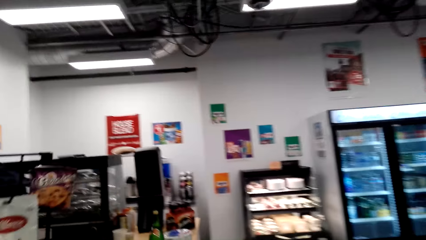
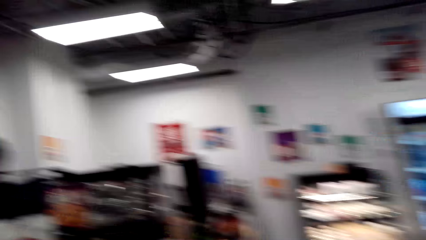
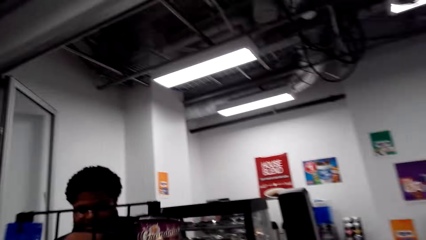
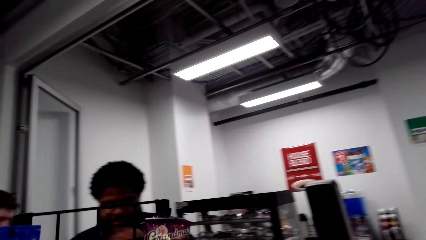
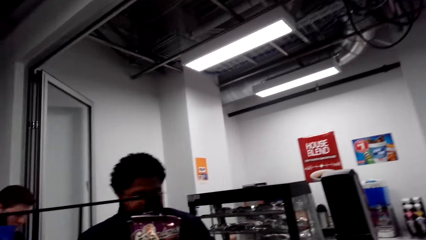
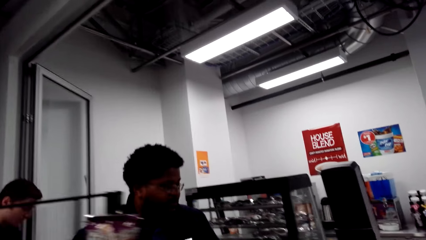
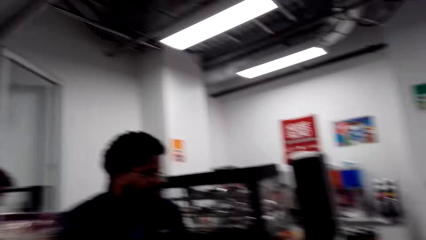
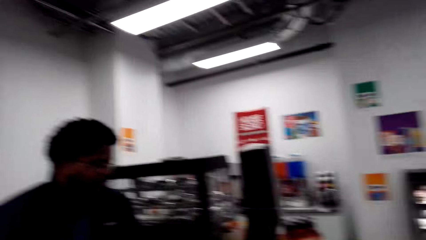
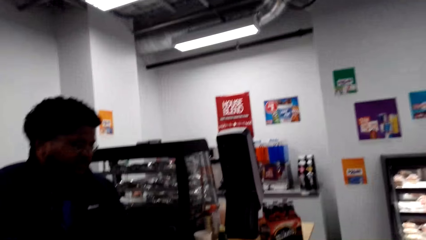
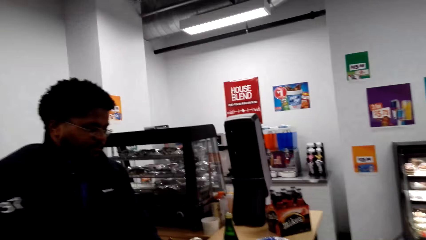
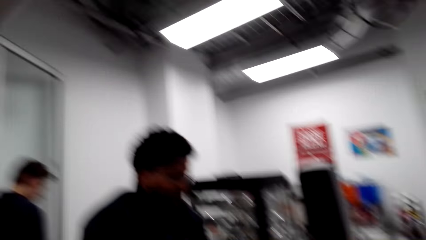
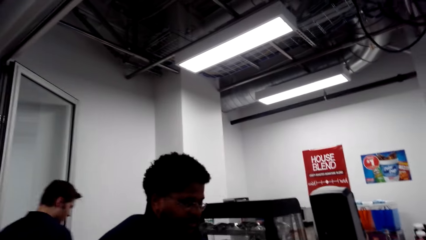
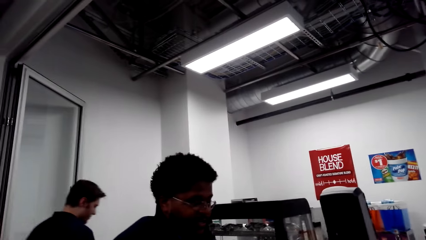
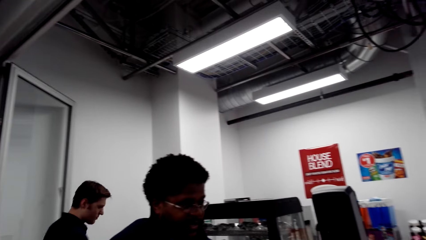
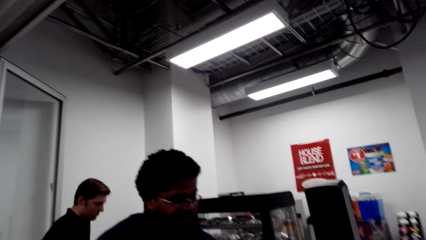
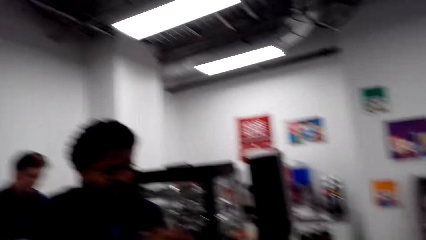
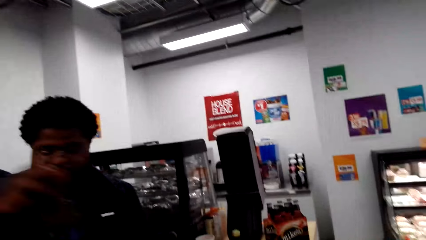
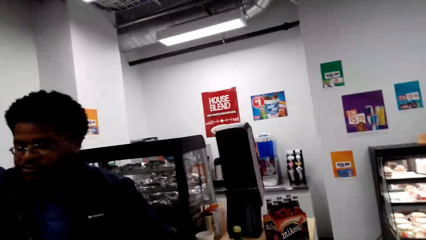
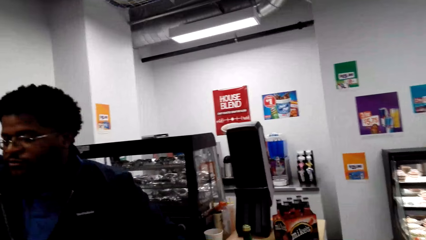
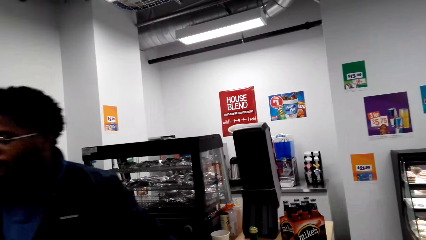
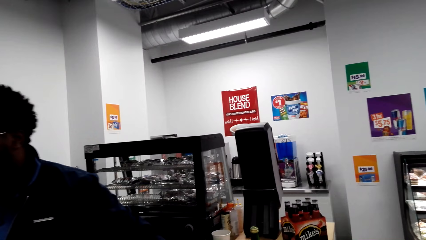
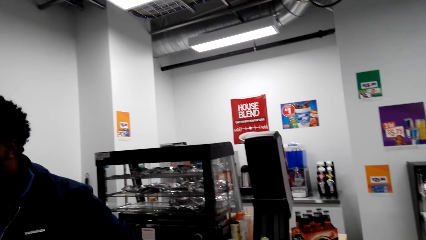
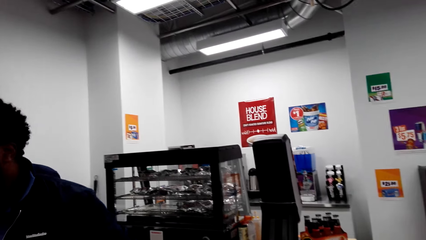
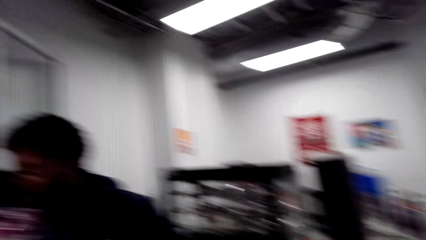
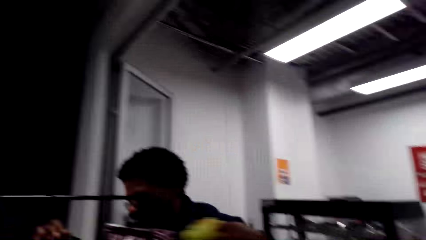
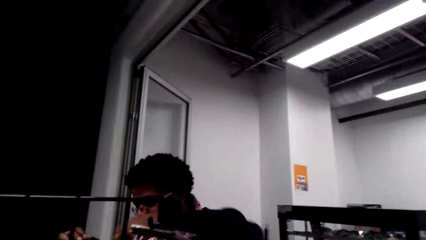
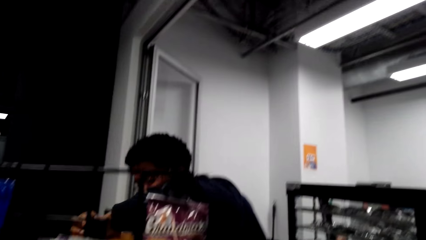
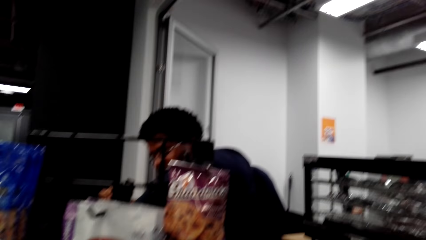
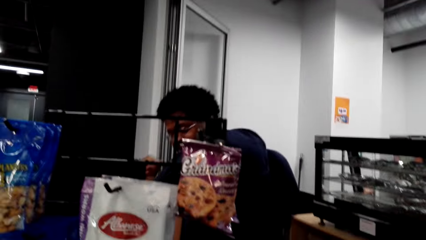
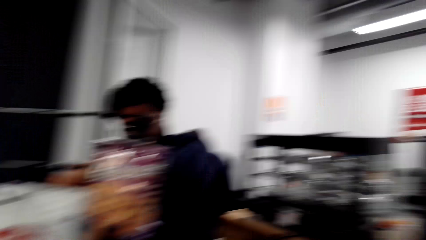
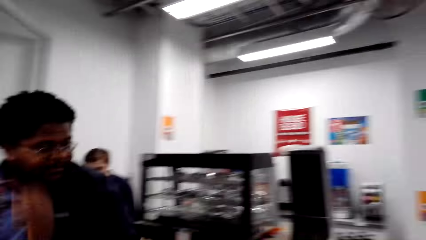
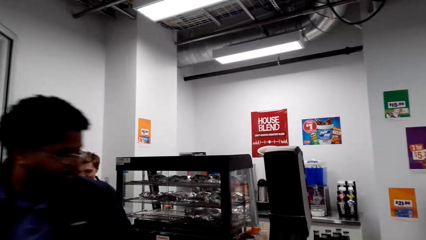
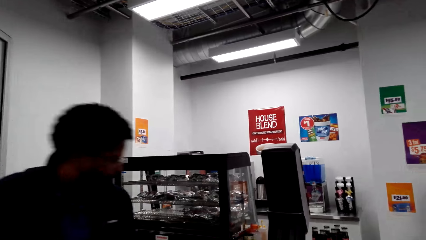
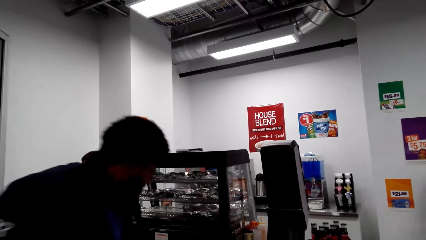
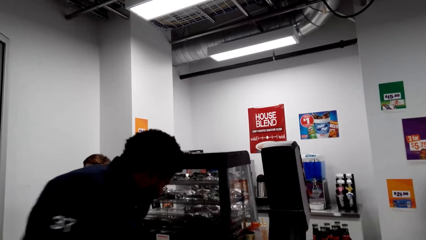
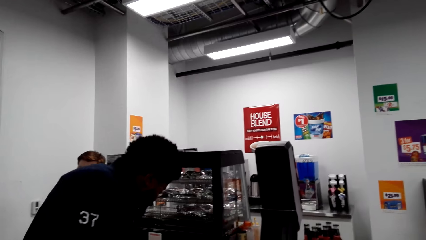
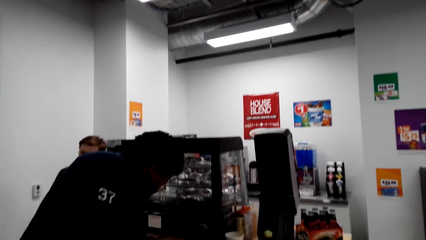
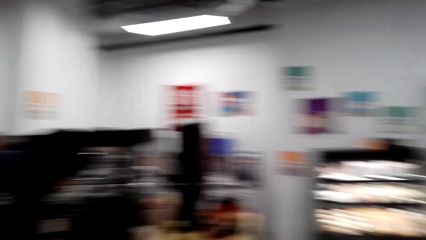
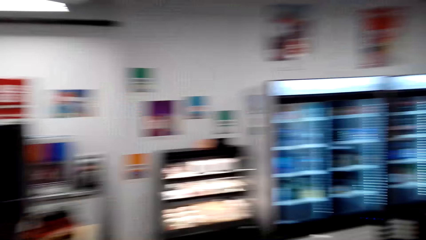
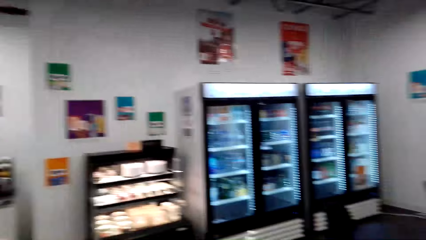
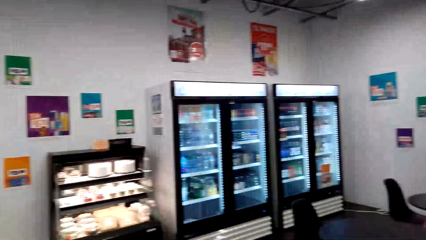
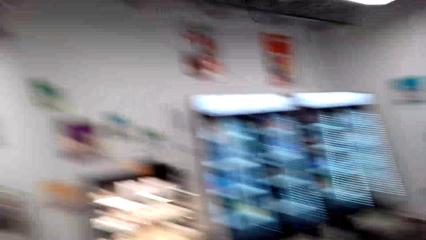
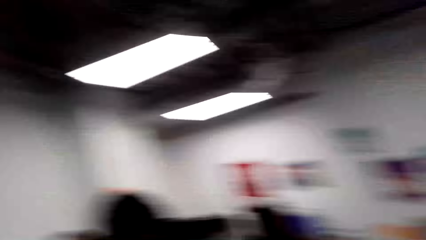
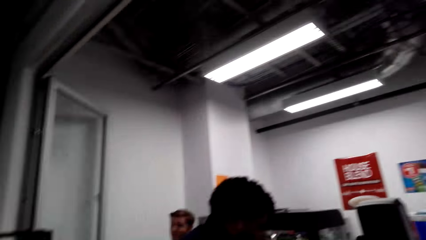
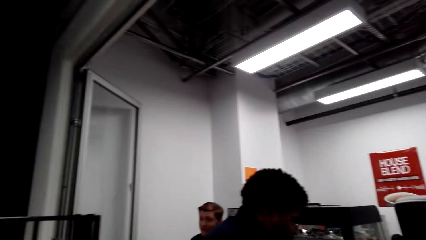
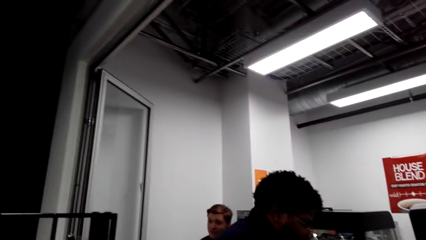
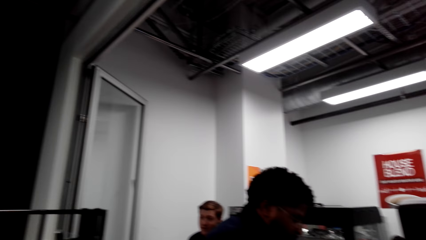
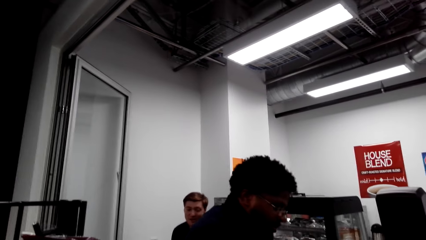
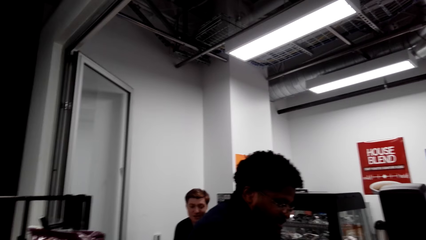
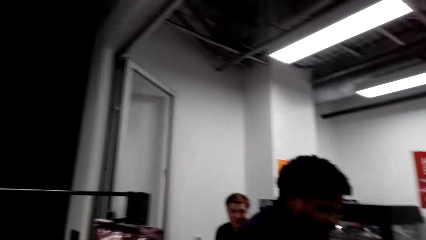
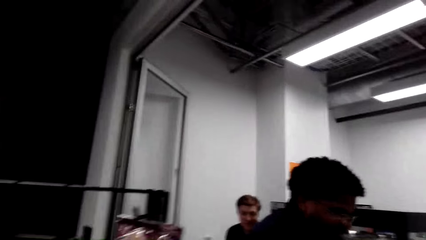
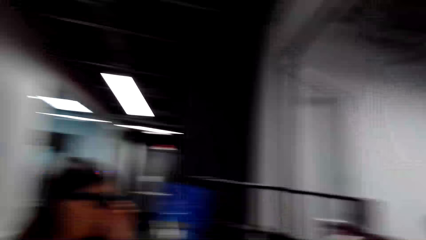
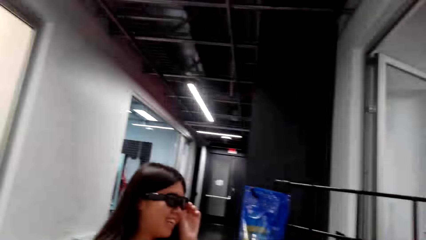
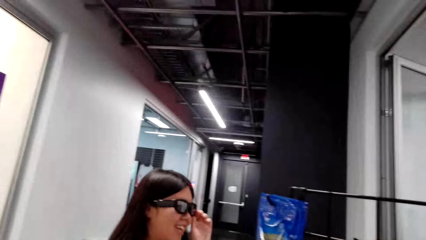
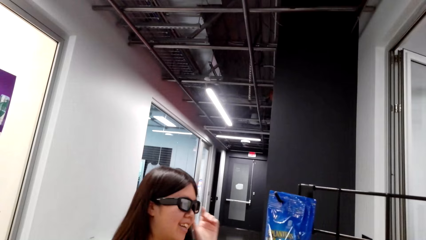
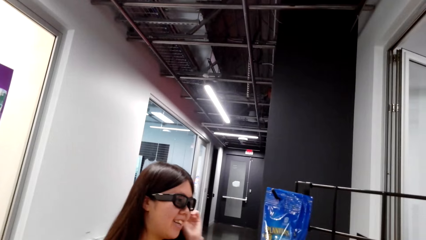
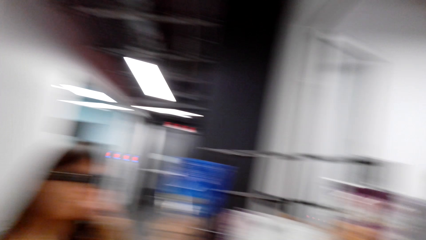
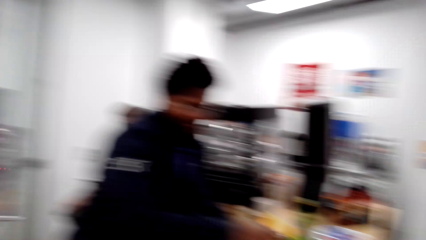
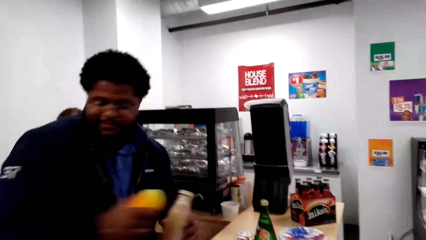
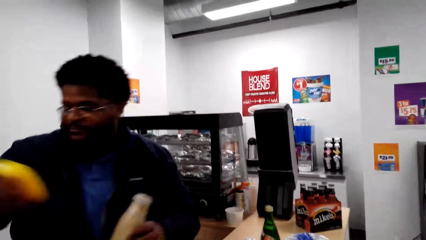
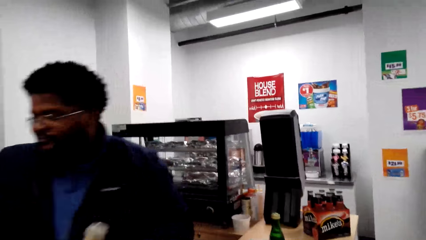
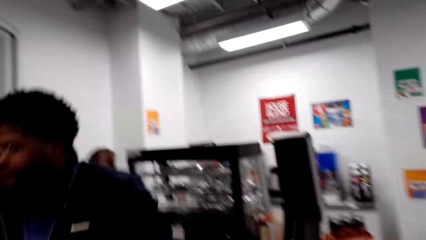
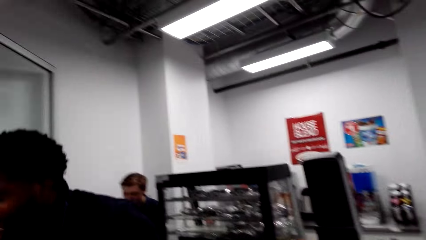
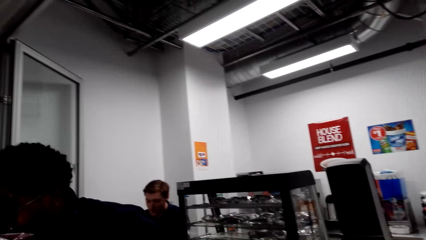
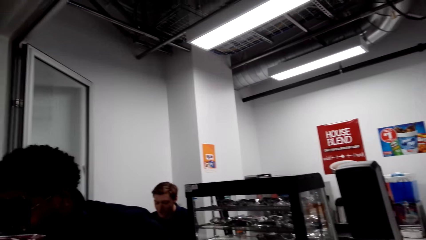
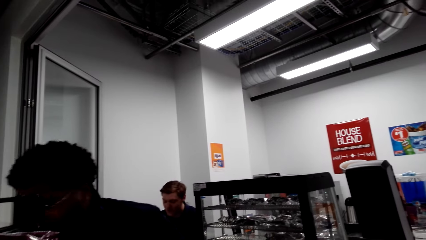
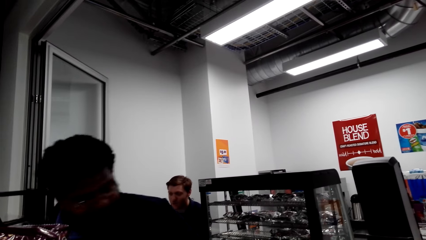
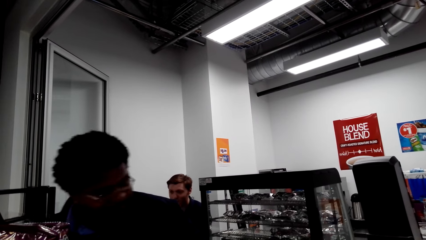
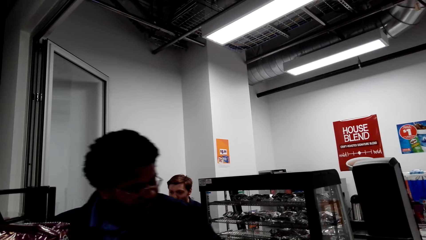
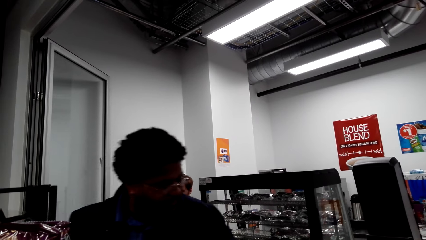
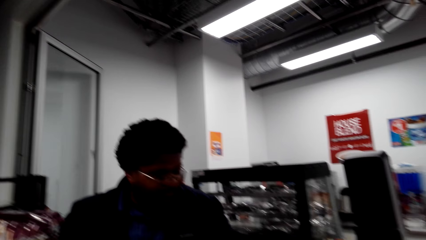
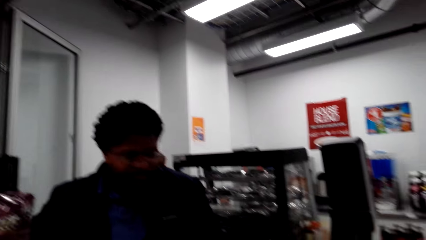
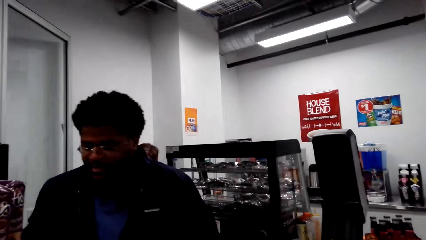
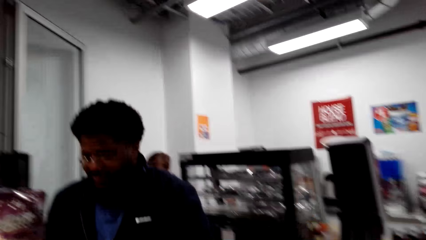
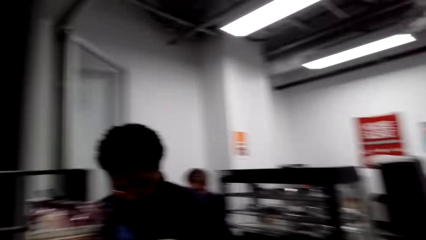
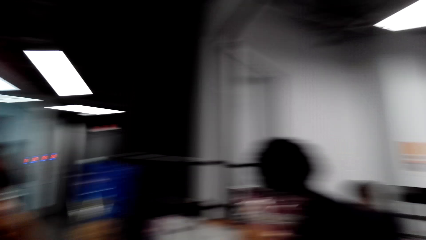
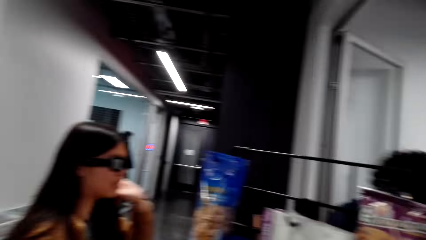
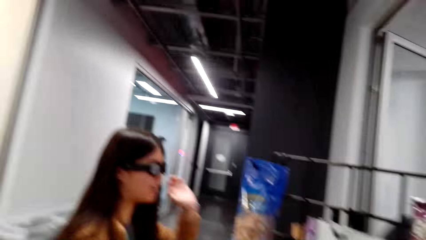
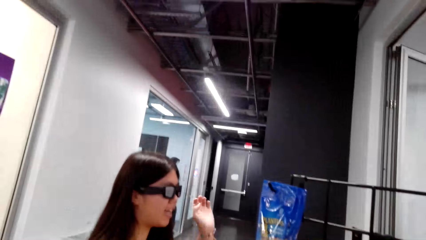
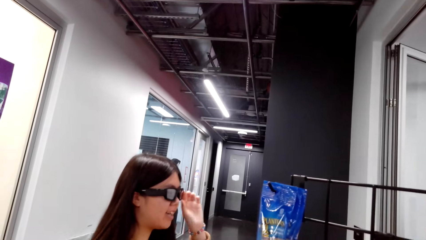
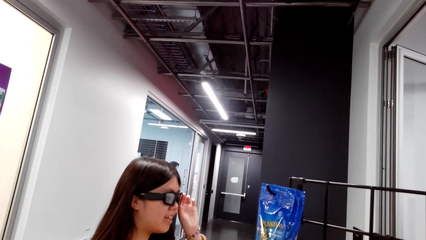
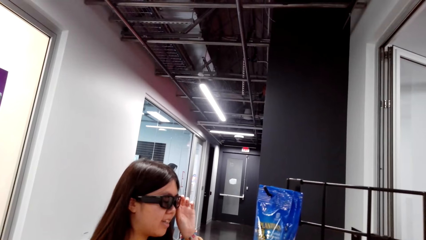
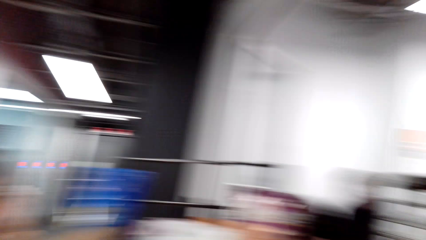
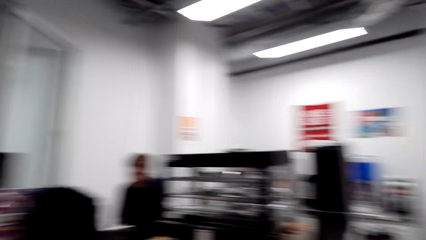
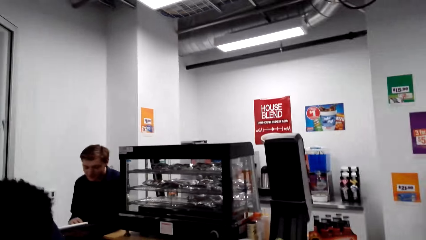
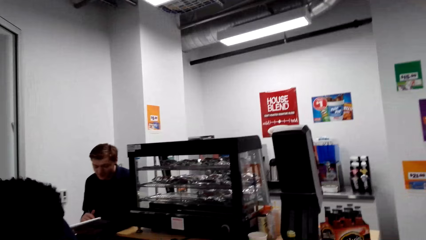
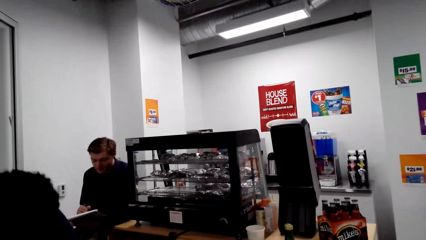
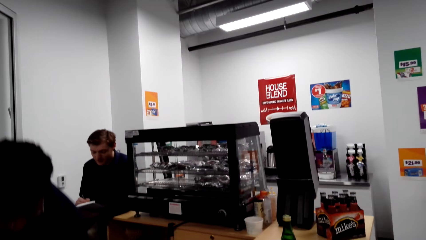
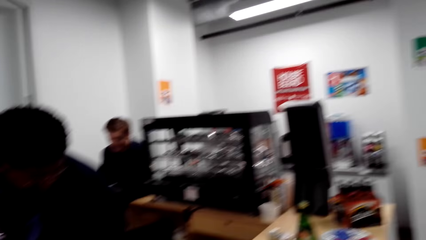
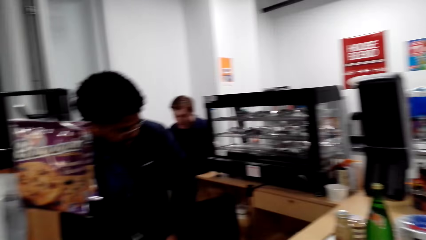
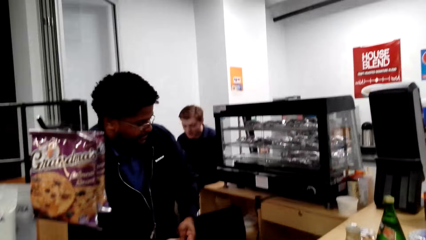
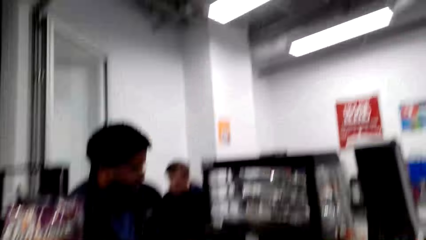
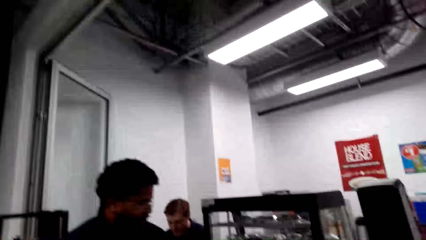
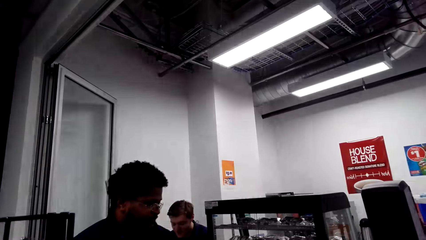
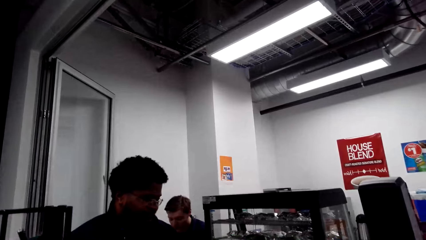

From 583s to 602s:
The camera wearer laughs. A cashier talks with the camera wearer. The cashier speaks to the camera wearer. The camera wearer looks around, talks with the cashier, and laughs. A lady talks with the cashier. The camera wearer talks with the cashier and looks around.
